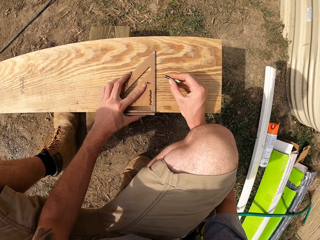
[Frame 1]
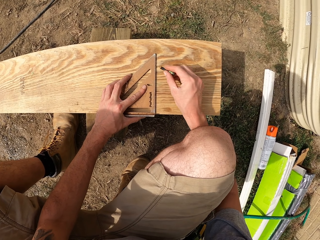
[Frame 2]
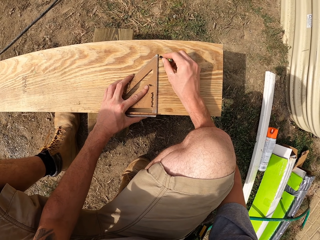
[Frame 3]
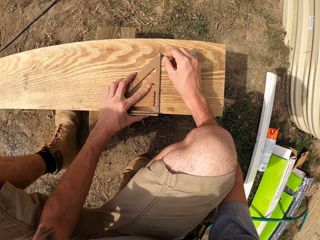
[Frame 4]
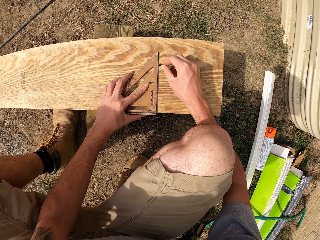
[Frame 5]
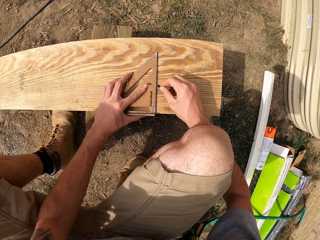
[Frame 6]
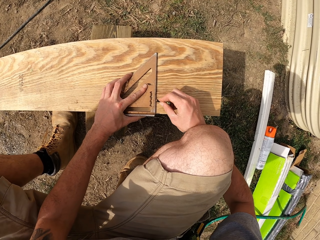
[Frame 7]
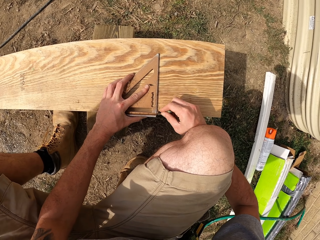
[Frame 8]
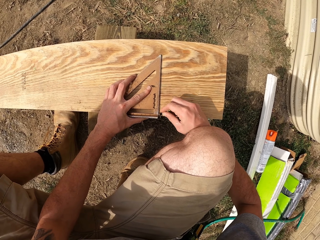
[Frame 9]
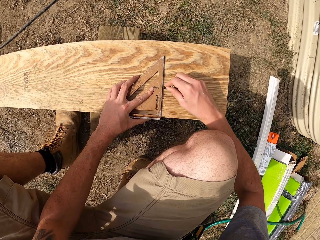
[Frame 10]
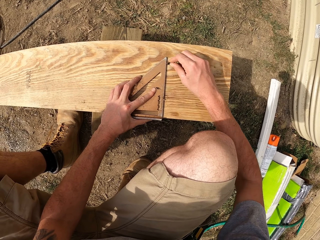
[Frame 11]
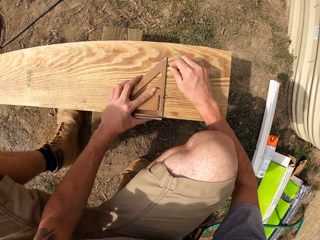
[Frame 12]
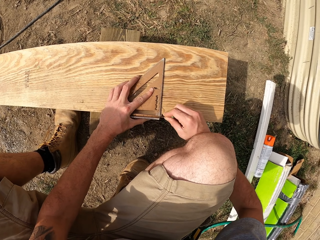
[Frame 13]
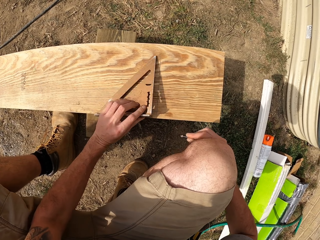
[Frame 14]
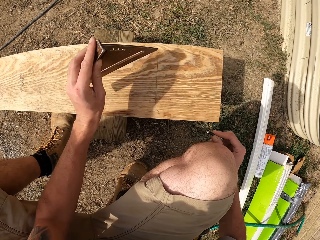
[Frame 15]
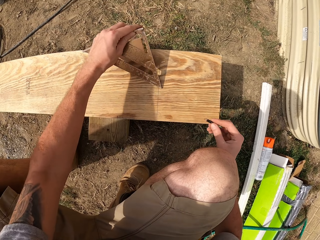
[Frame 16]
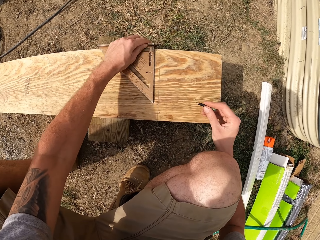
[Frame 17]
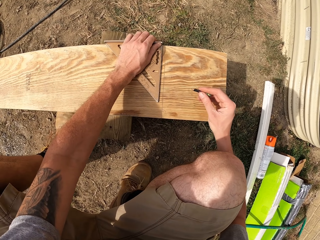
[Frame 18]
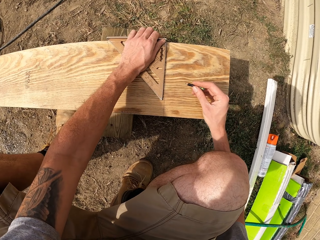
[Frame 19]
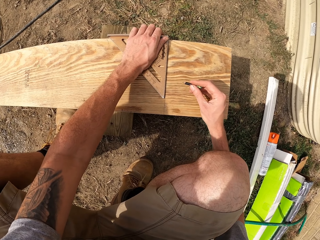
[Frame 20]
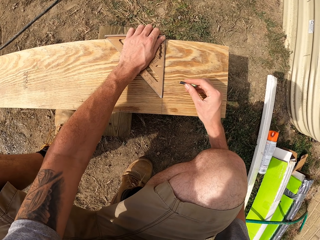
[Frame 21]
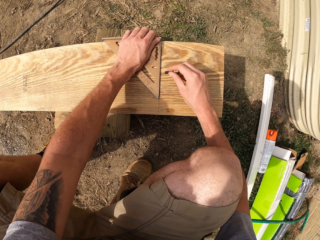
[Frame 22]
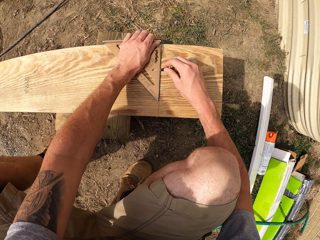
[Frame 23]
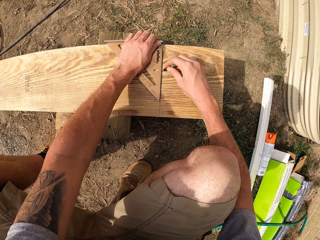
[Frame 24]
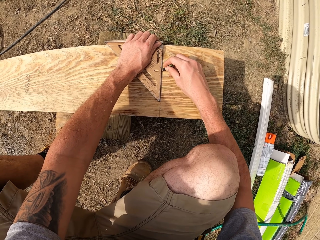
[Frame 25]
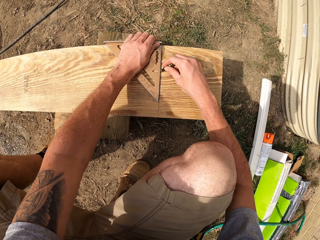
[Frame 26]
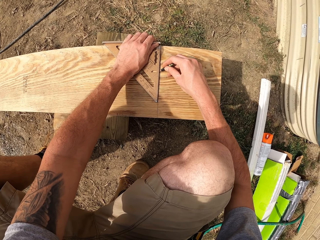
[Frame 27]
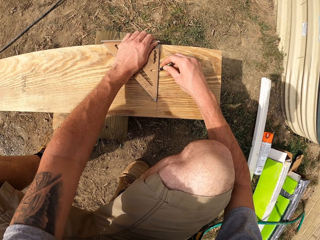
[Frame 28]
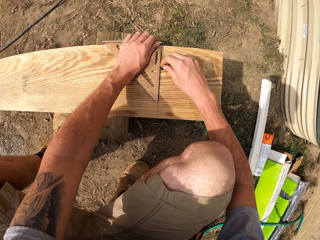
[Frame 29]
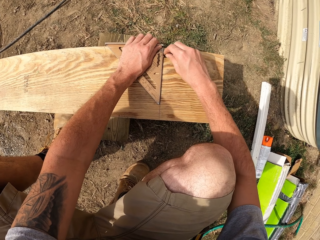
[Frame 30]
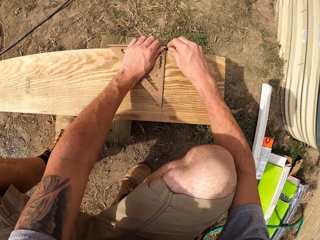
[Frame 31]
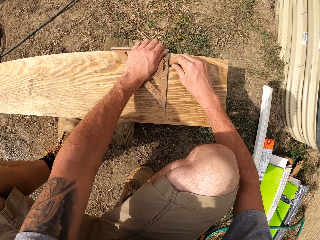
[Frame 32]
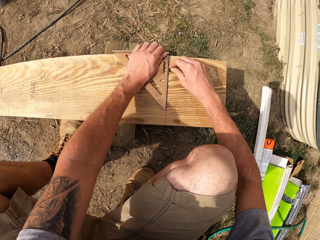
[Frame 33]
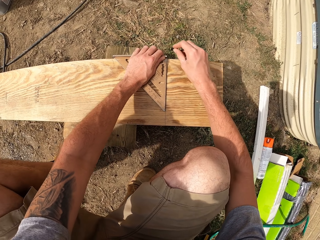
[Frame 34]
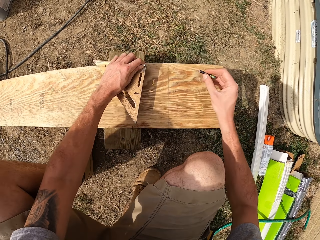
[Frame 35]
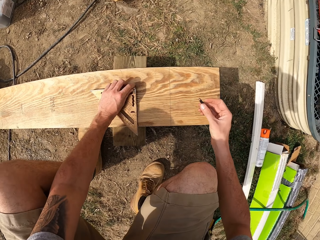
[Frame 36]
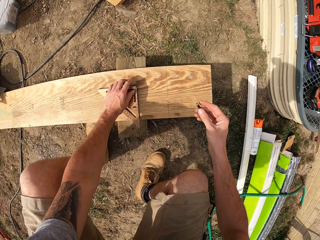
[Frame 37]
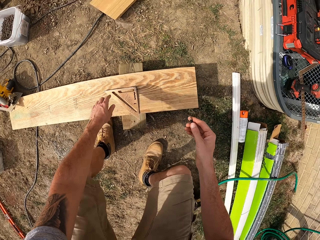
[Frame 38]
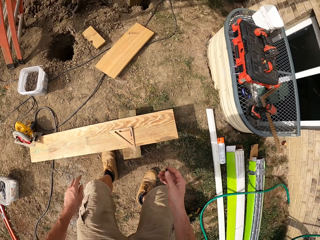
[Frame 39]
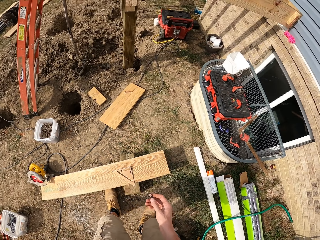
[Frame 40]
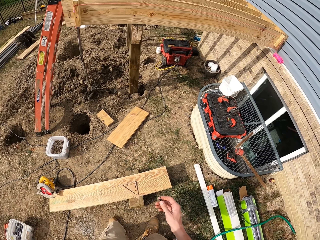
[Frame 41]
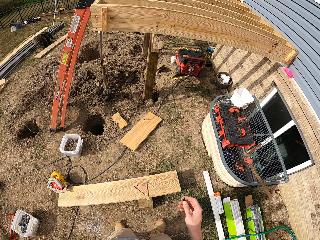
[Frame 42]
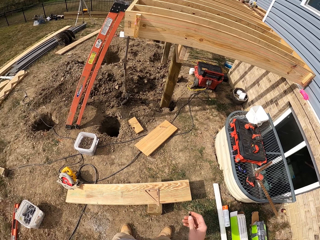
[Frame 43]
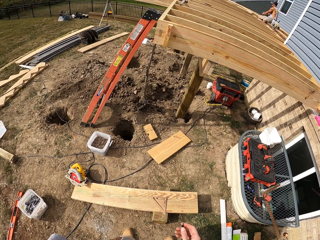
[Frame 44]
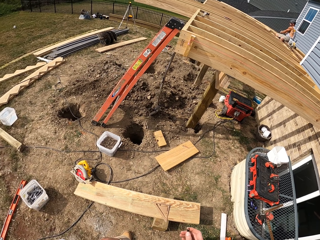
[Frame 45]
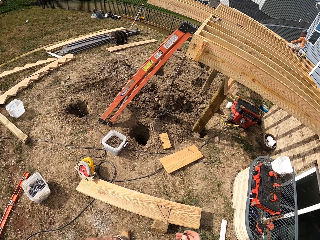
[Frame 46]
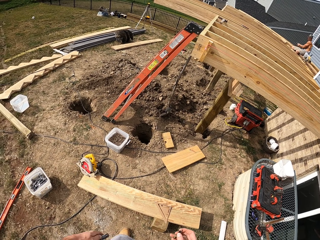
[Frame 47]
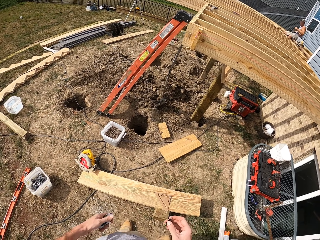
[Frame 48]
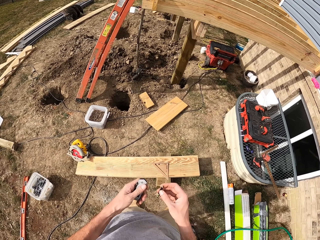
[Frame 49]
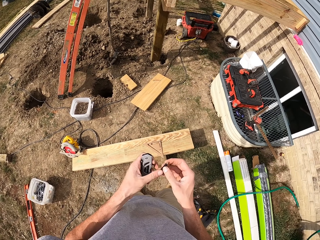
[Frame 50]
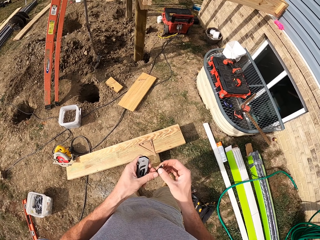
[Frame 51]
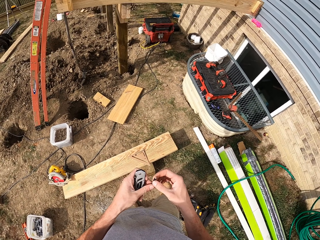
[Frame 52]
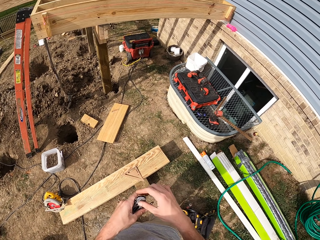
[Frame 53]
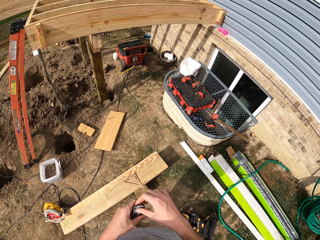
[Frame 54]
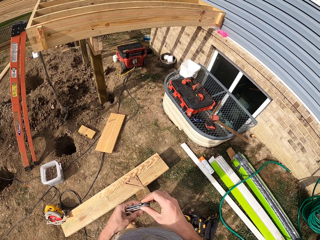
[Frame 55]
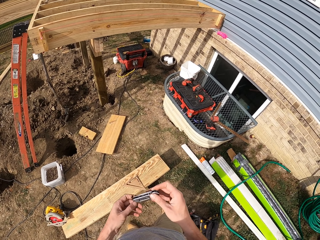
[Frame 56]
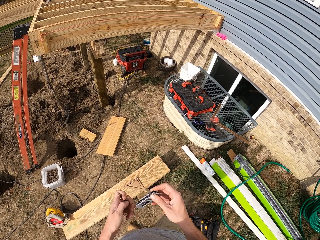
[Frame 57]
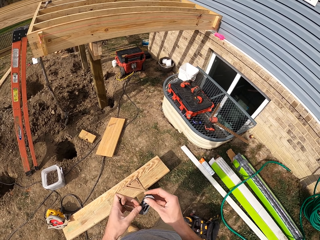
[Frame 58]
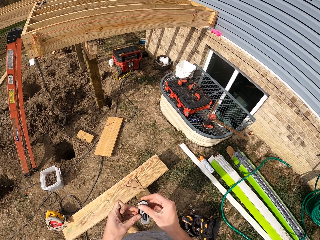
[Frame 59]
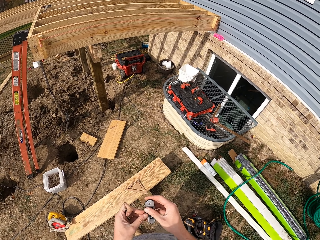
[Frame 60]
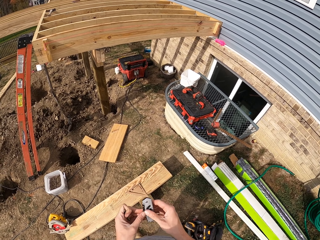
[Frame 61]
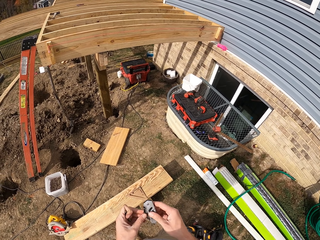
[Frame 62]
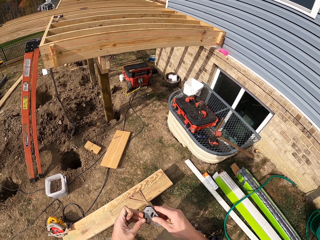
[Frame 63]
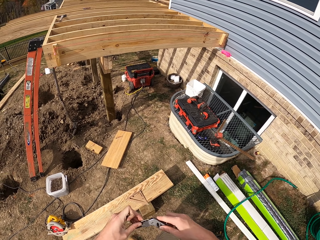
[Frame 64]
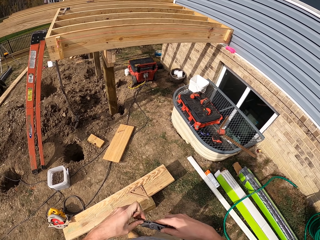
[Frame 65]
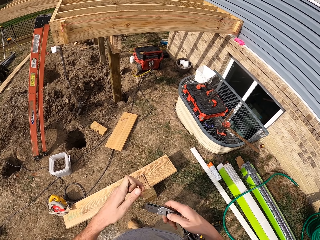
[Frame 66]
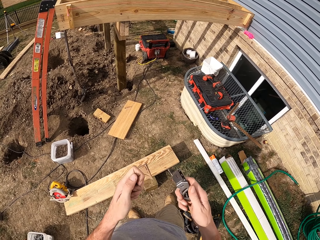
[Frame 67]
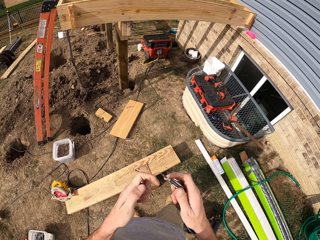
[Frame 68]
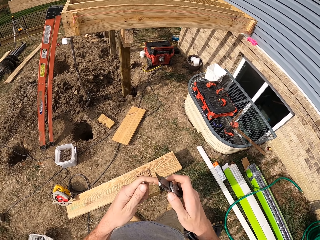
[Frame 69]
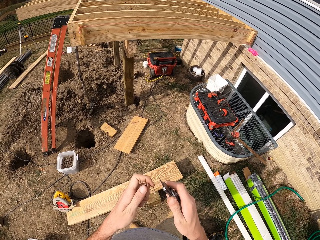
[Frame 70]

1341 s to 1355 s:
The camera wearer marks the timber with the pencil. They put a square ruler down. They remove a knife from a pocket. They hold the small knife.

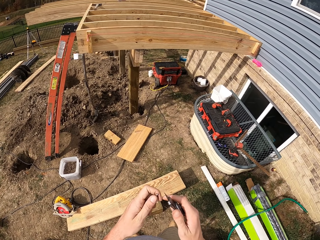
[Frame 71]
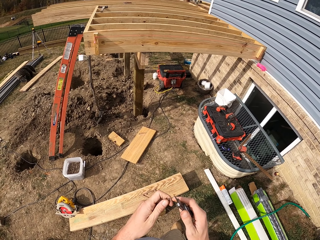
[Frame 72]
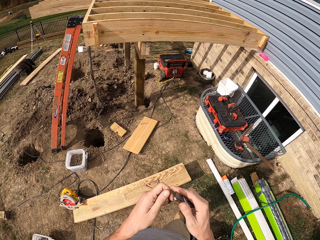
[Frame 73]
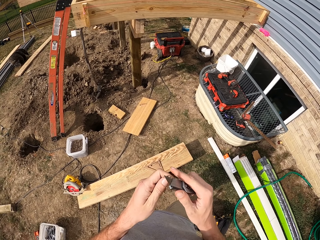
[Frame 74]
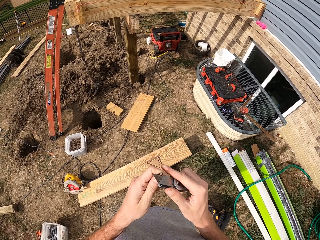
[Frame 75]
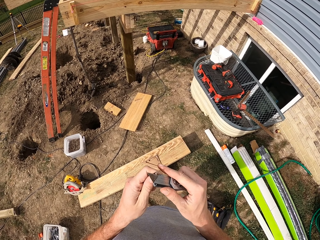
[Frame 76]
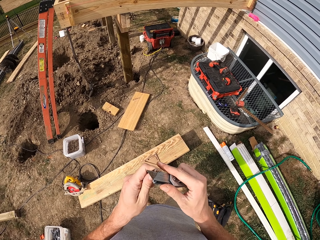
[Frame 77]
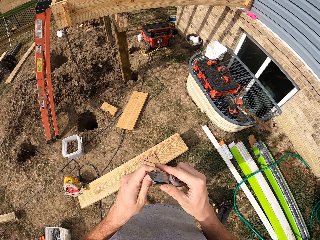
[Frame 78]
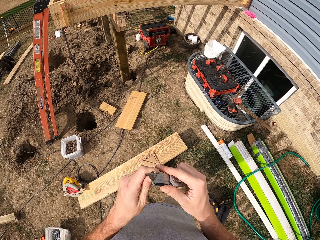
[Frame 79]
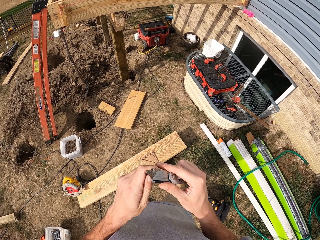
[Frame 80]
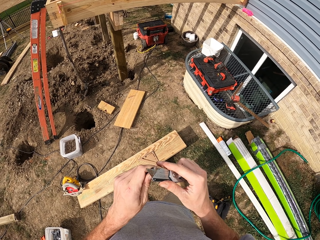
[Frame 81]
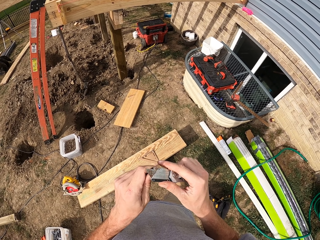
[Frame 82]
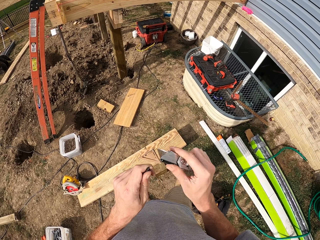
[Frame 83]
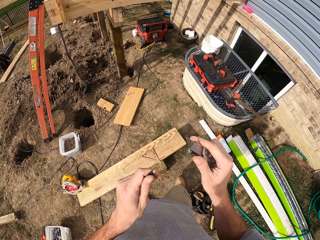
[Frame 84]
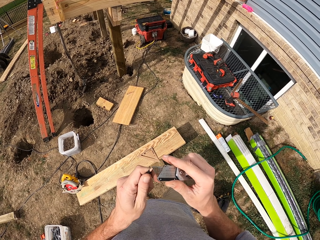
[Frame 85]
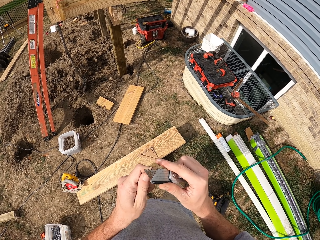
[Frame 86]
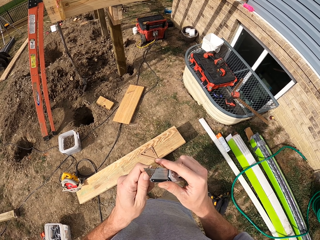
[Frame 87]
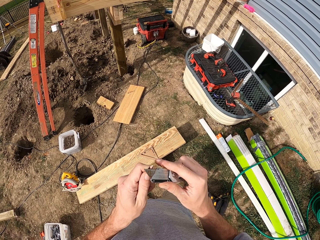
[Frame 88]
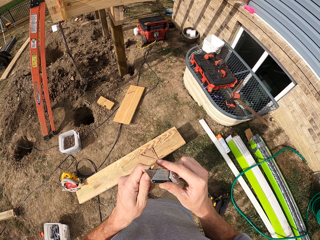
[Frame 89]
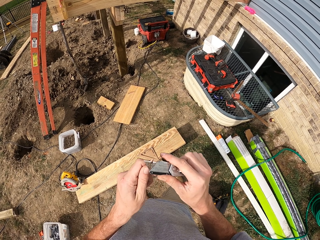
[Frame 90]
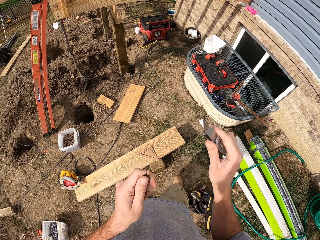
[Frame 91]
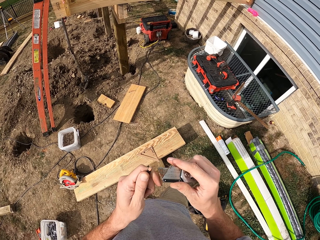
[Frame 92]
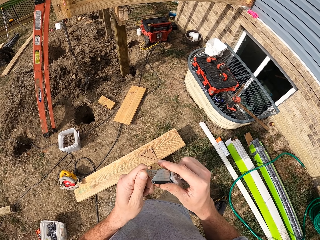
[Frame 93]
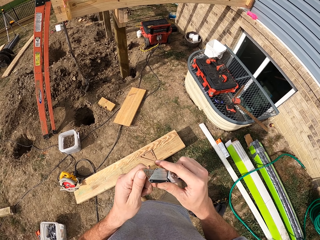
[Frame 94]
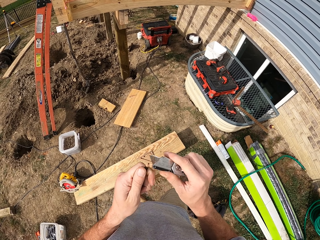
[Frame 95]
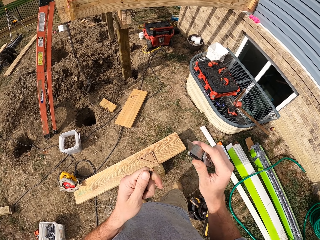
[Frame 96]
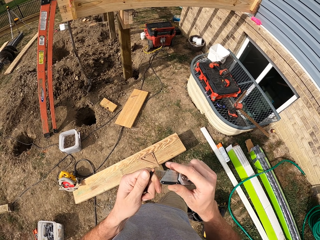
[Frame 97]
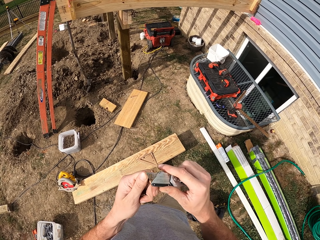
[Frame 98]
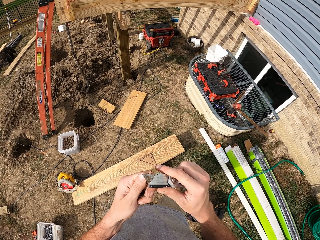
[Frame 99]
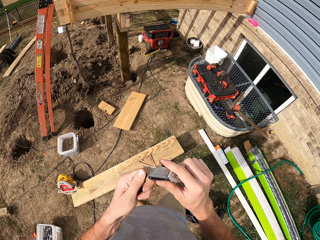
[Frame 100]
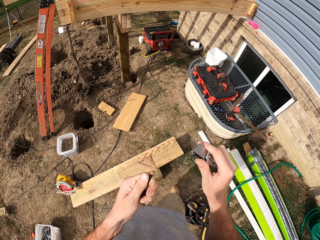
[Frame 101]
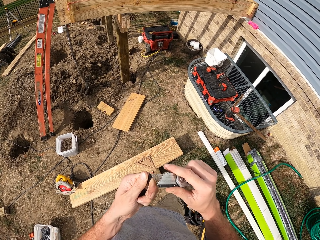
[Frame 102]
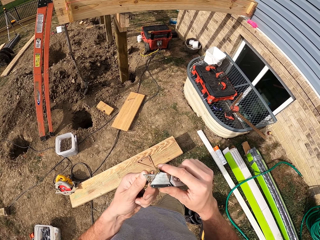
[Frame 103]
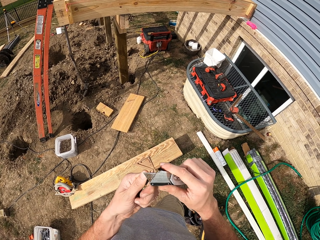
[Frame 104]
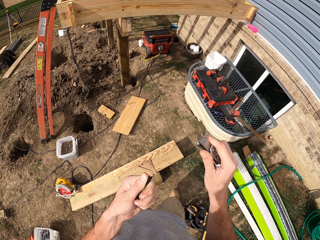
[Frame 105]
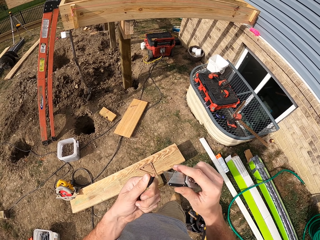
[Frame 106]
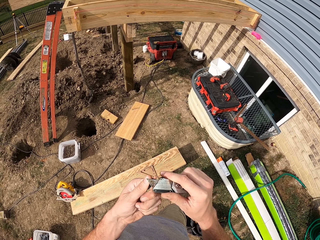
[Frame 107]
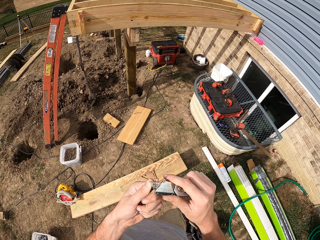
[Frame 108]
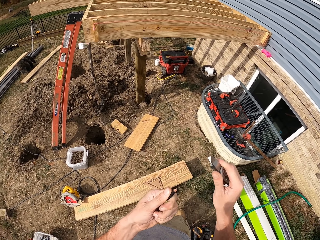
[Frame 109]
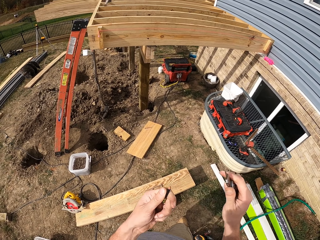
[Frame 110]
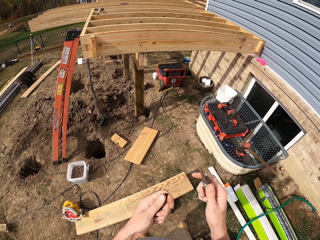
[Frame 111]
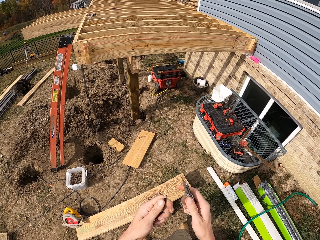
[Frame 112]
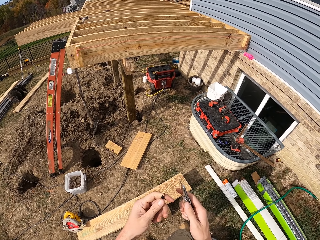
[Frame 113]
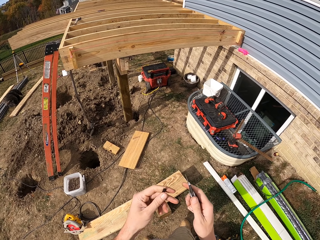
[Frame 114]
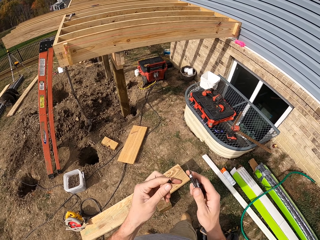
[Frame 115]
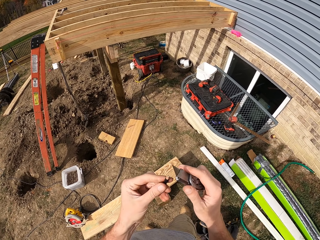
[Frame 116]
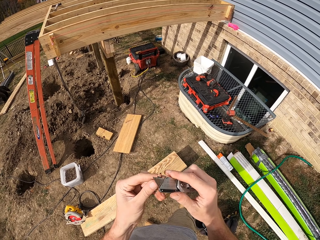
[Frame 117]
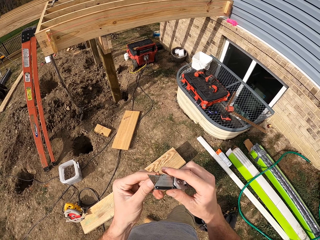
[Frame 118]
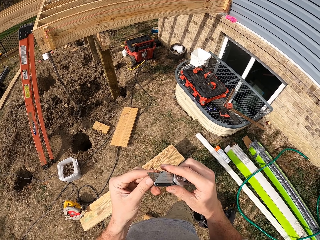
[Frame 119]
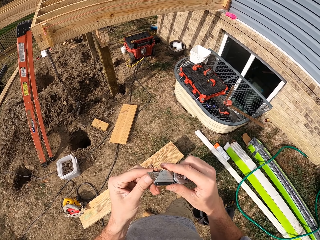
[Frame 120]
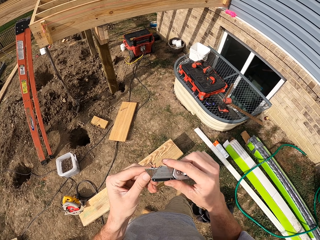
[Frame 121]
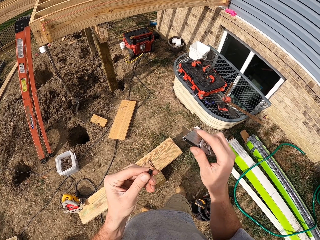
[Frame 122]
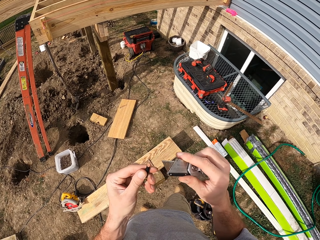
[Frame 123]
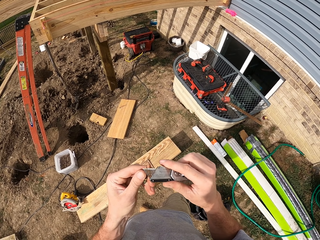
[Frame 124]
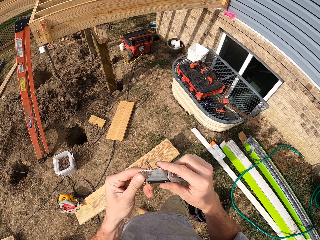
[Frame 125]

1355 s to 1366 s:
The camera wearer sharpens the pencil with the knife.
